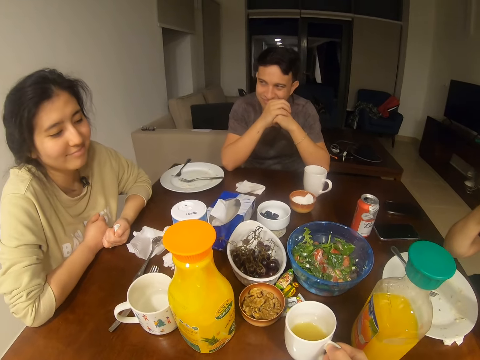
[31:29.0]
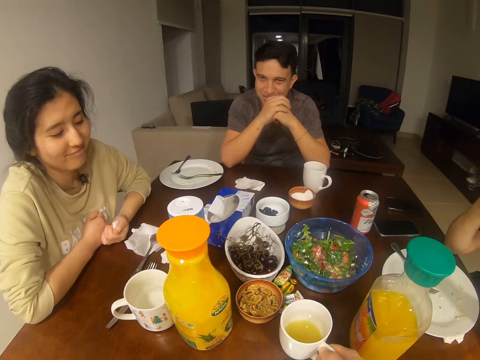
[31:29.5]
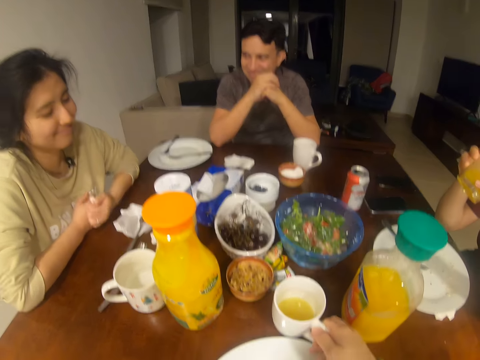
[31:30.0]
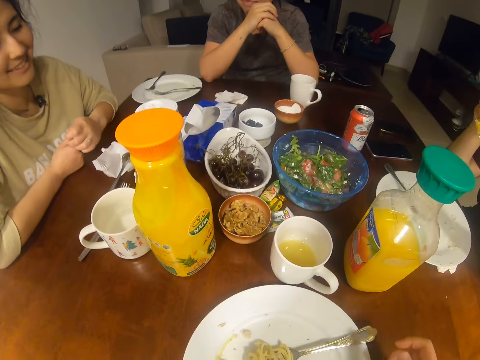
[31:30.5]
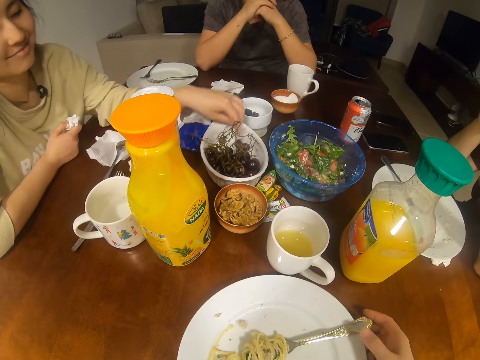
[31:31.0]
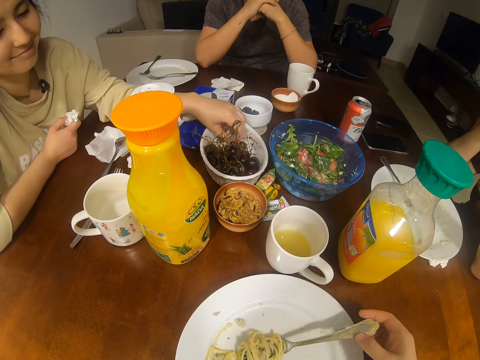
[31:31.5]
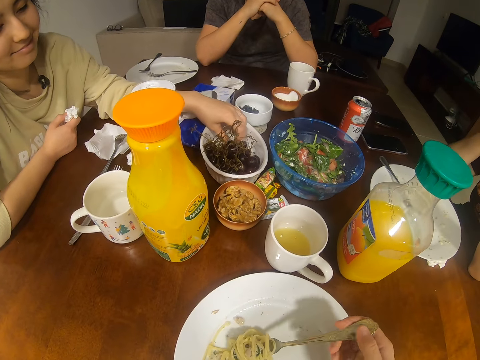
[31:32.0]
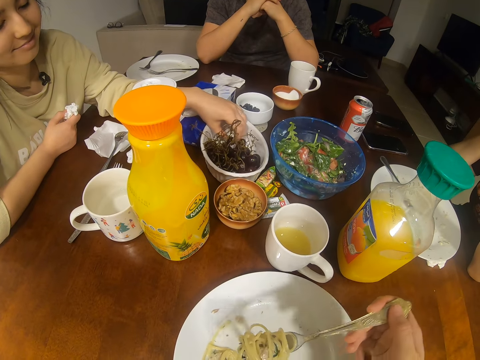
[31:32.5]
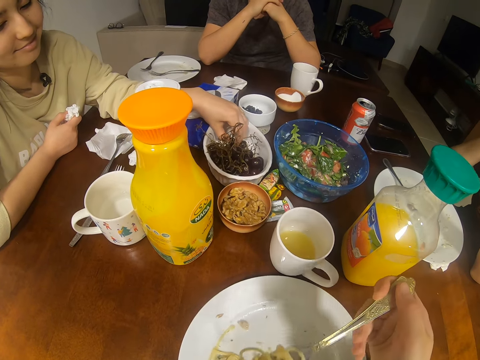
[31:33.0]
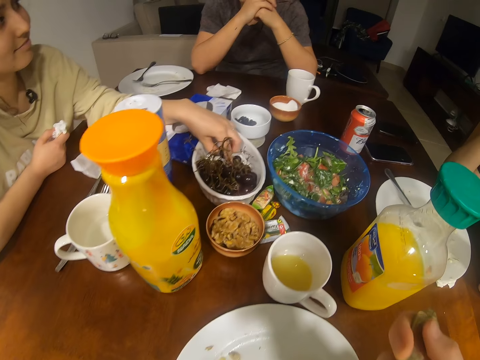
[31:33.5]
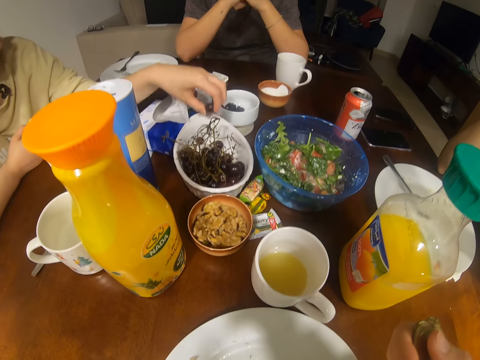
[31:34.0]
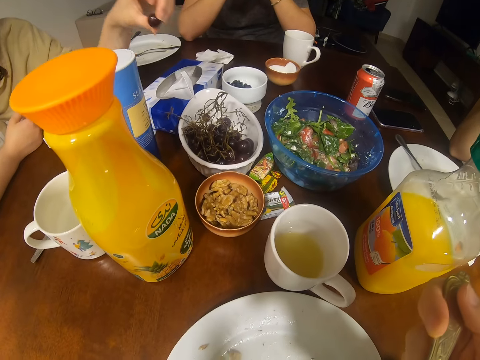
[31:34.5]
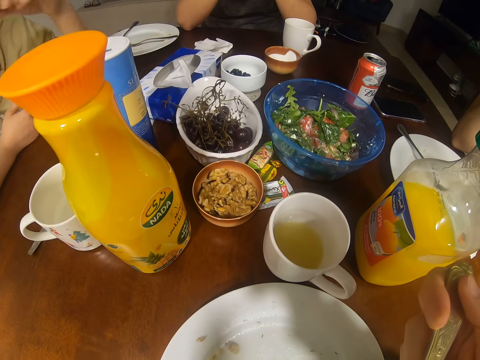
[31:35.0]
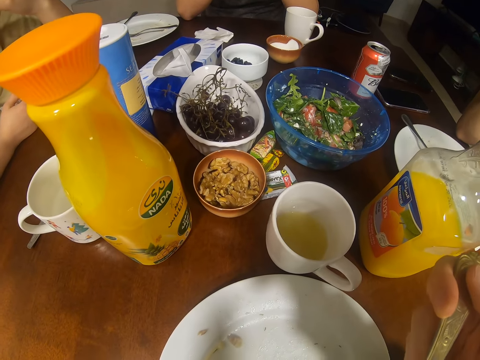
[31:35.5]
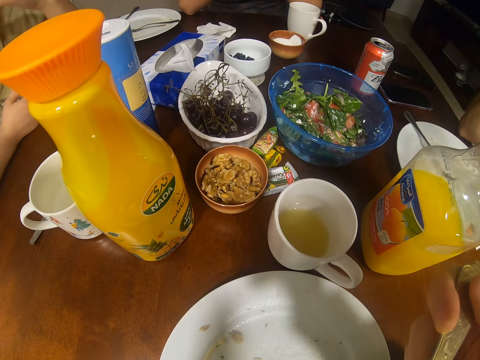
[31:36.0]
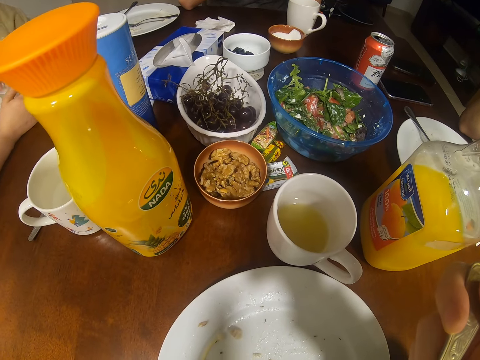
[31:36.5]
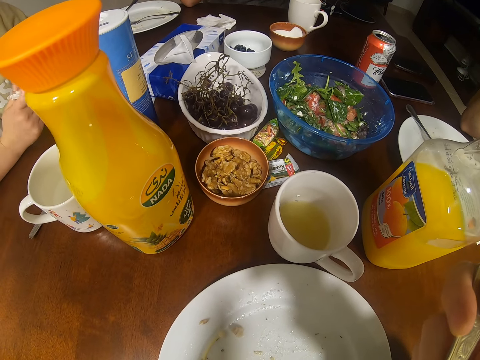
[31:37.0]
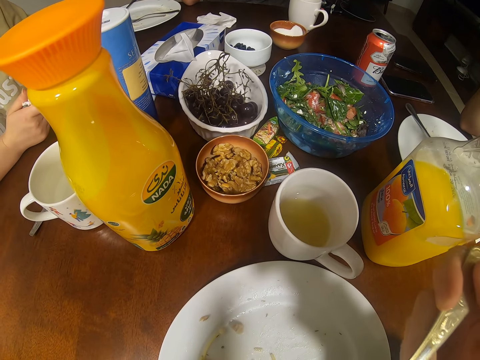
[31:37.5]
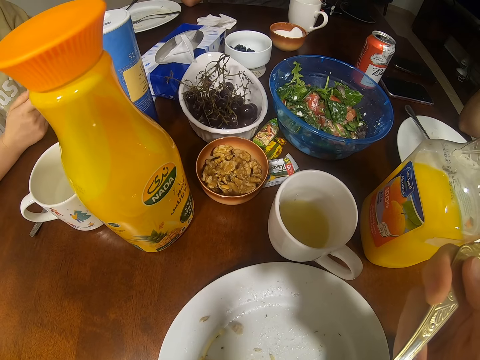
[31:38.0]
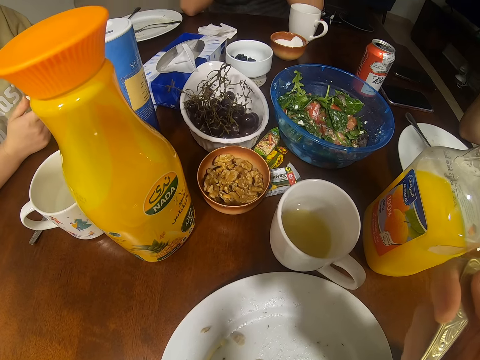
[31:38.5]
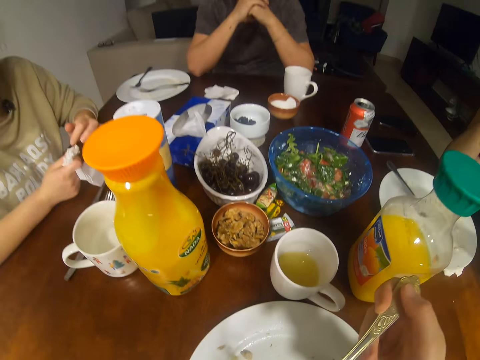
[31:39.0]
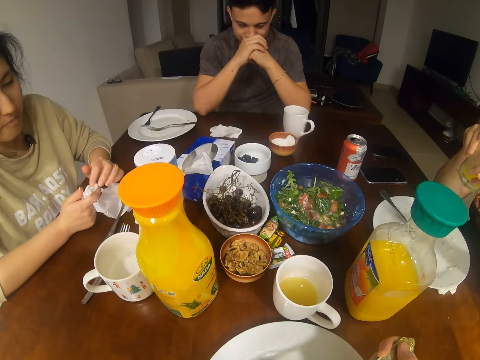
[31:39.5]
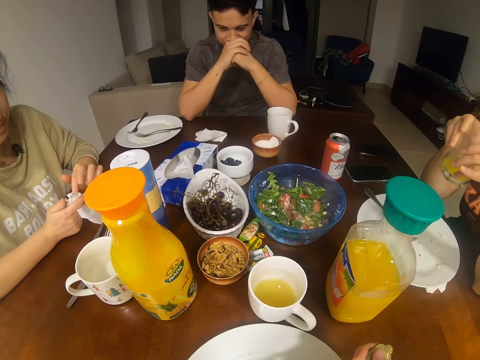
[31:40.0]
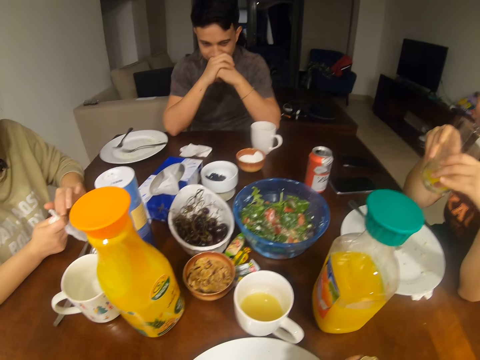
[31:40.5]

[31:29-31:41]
The camera wearer places a cup of juice on the table. A man converses with a woman, another woman and the camera wearer. The first woman picks a grape. The camera wearer picks up a spoon. They scoop the spaghetti and eat the spaghetti. They look at the man.

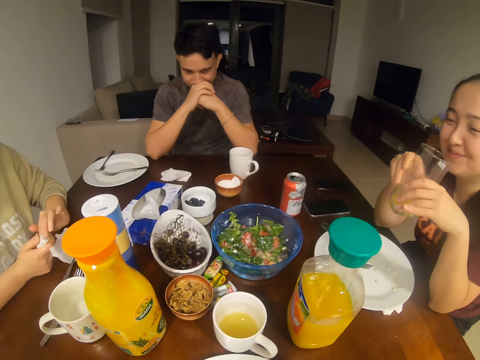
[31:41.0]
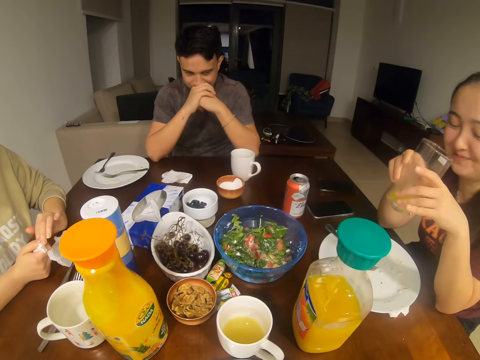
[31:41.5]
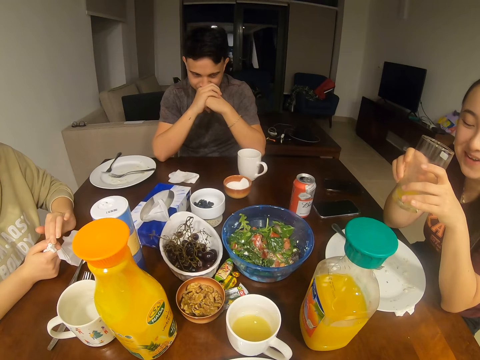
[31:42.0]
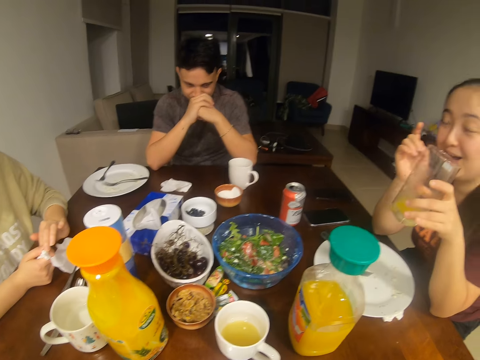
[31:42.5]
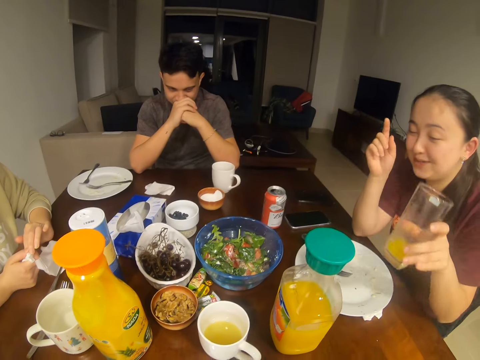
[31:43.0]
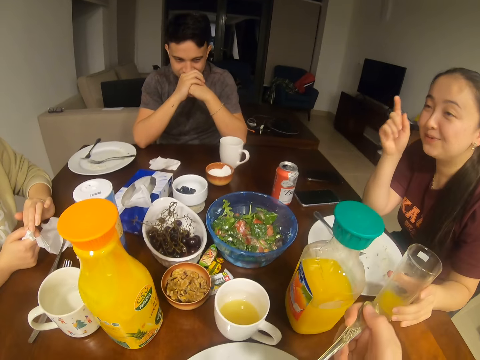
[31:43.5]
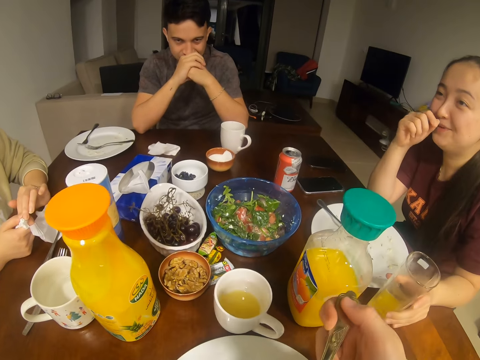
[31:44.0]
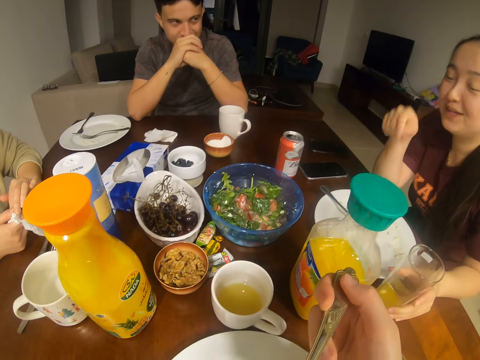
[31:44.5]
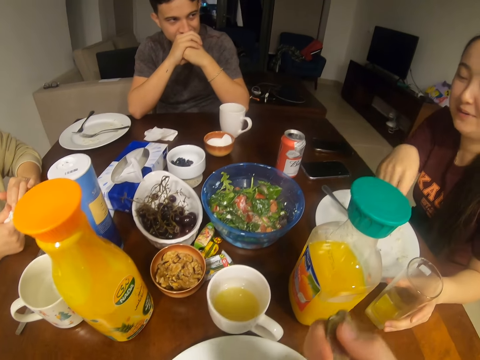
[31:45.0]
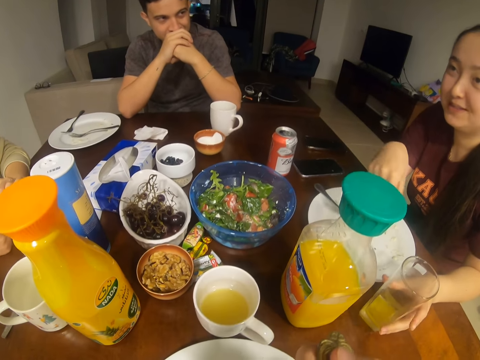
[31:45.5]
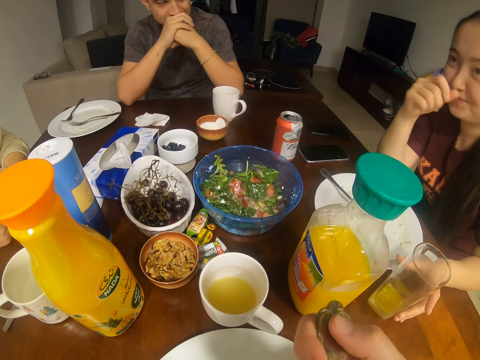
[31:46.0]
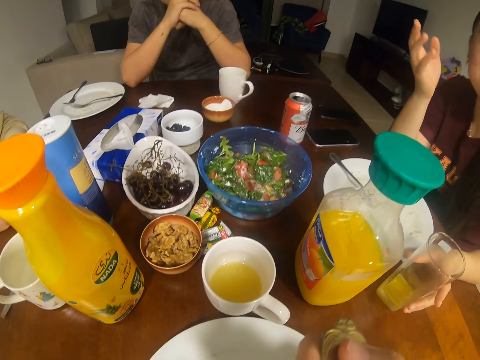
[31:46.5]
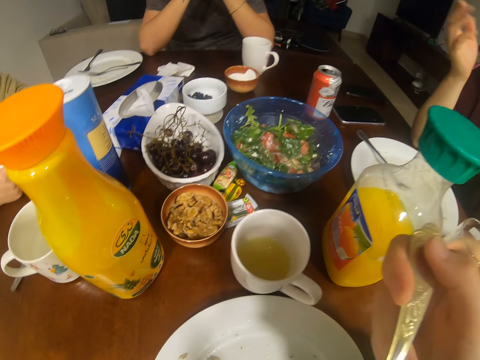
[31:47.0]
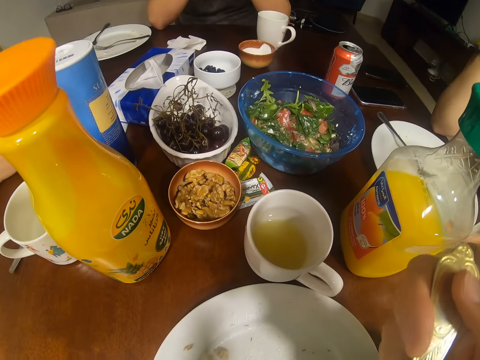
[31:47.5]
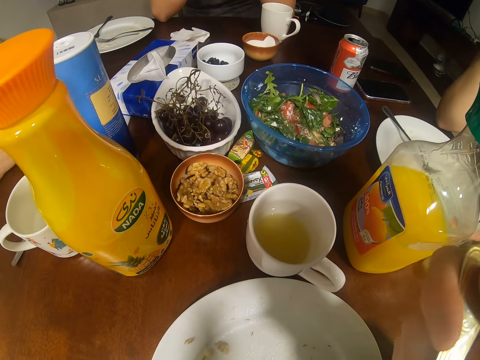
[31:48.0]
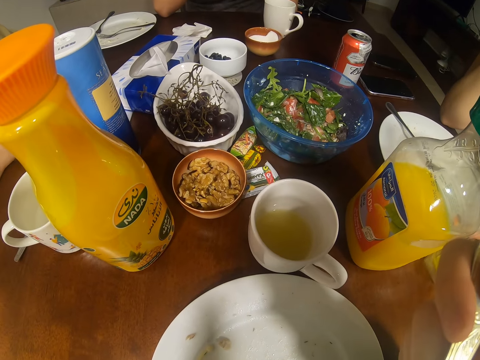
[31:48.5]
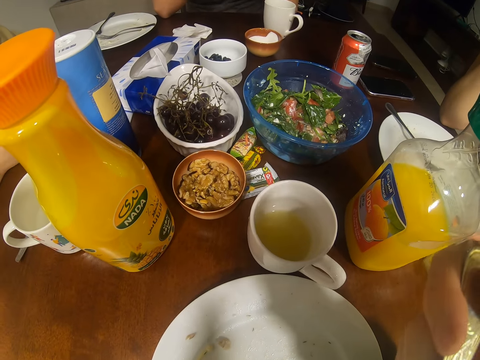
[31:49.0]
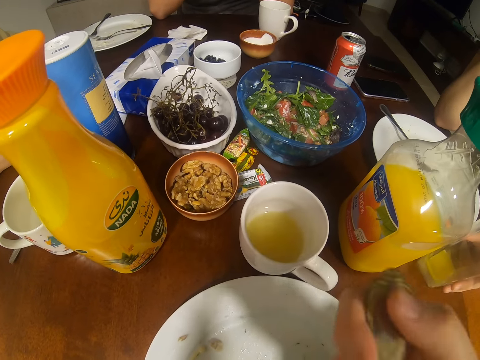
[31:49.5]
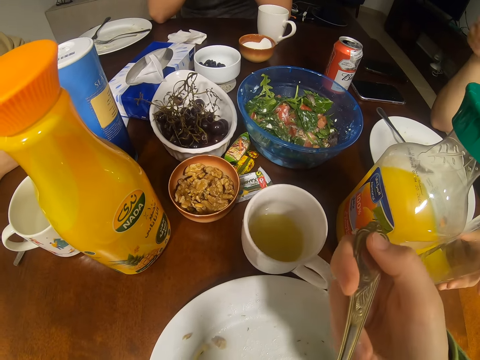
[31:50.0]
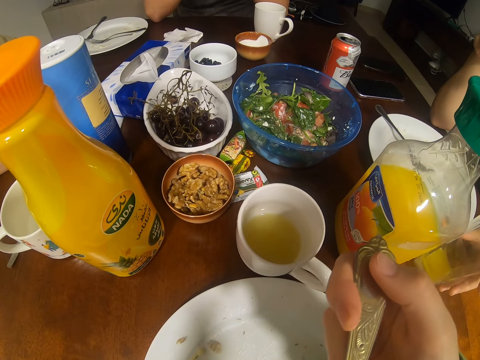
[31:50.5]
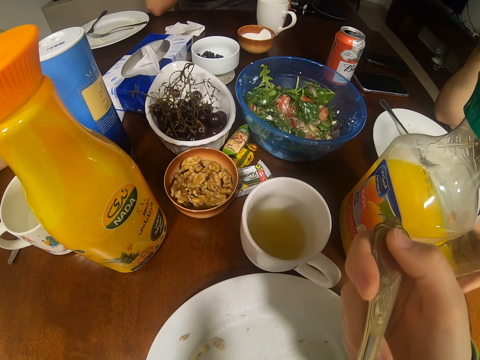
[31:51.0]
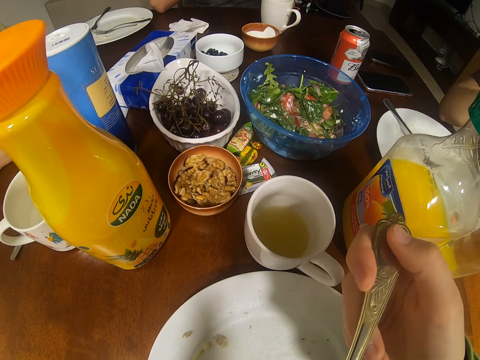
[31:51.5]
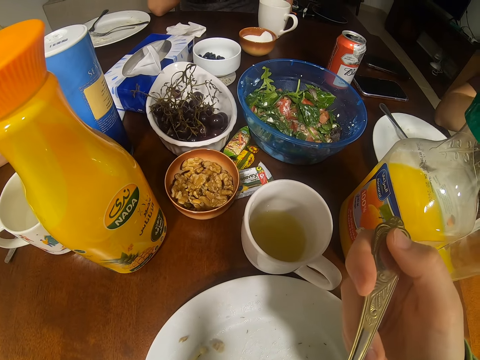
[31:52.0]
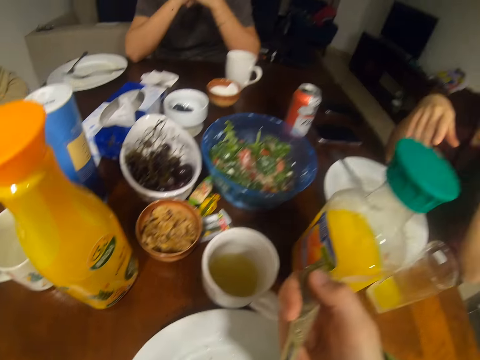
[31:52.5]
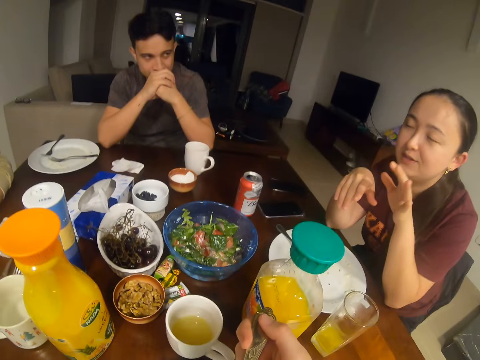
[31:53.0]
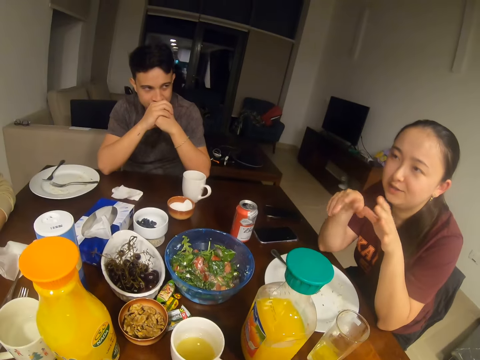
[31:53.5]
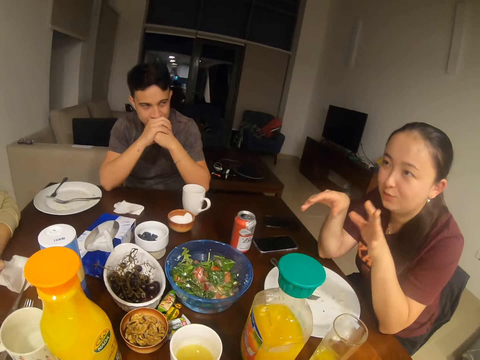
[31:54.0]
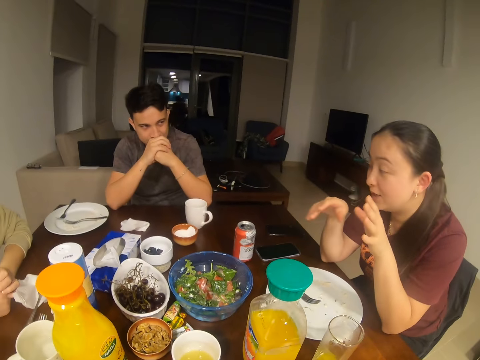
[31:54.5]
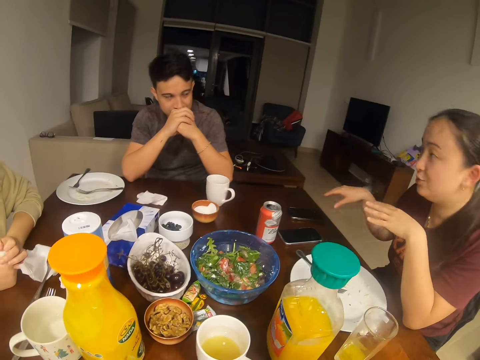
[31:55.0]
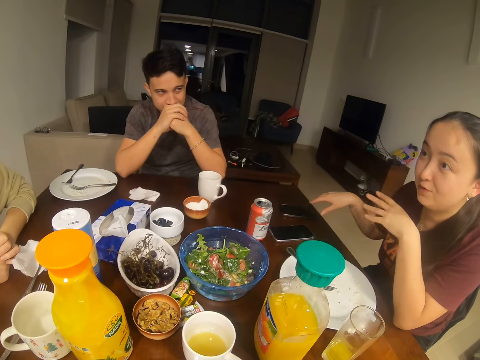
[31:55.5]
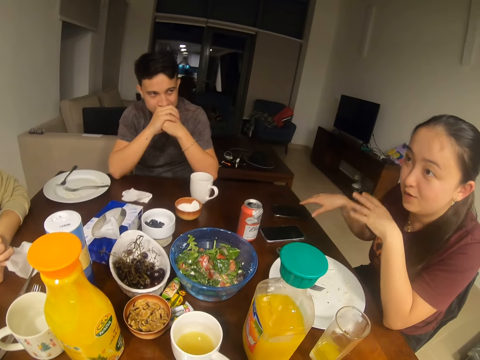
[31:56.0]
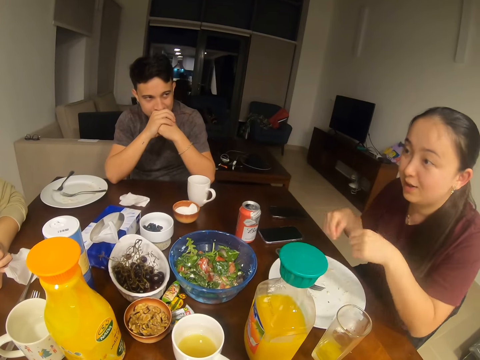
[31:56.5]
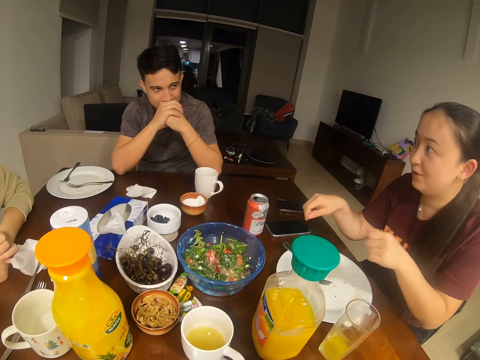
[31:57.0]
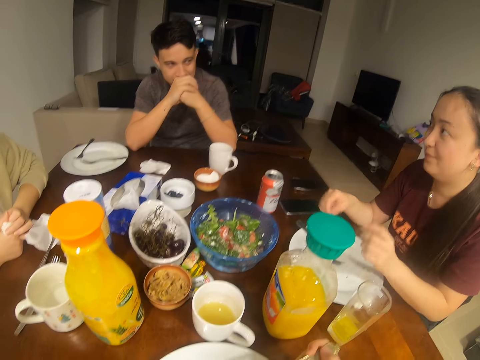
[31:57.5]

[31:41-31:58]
A man holds hands. A woman converses with the man, another woman and the camera wearer. The first woman places a glass of juice on the table. The man looks at the camera wearer. The camera wearer scoops the spaghetti and eats the spaghetti. A girl talks to another girl.
